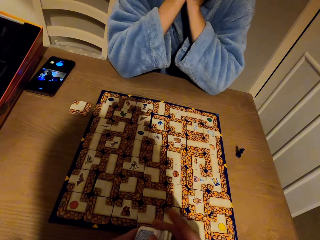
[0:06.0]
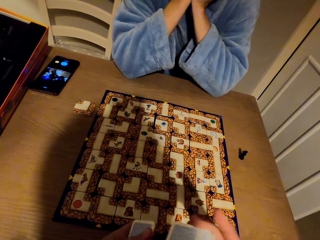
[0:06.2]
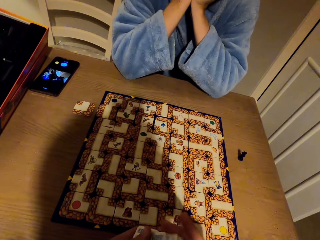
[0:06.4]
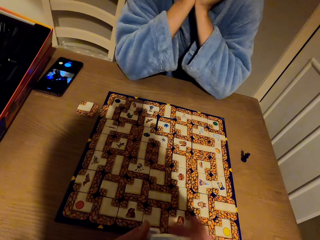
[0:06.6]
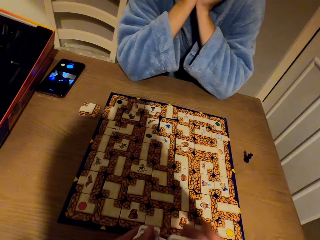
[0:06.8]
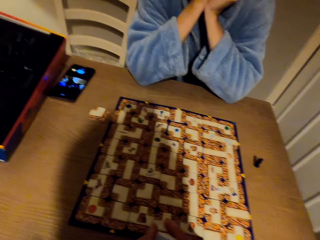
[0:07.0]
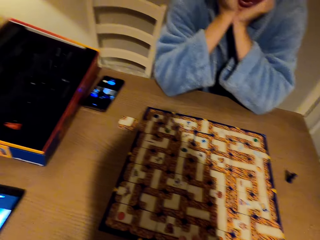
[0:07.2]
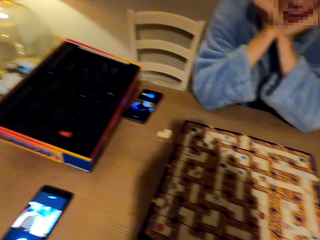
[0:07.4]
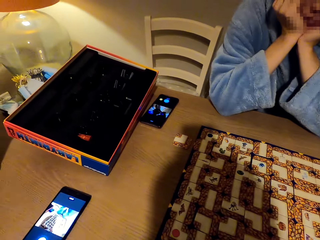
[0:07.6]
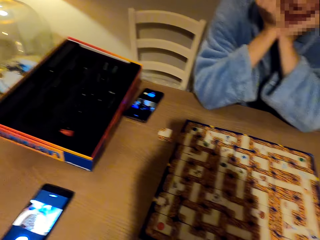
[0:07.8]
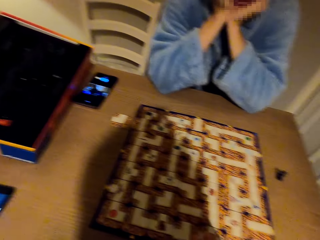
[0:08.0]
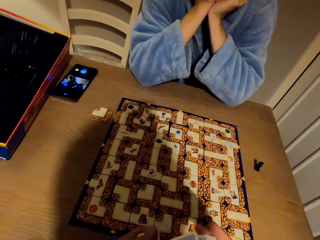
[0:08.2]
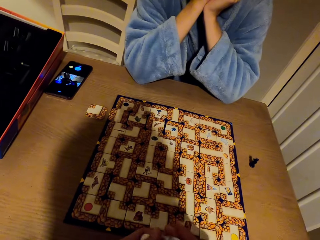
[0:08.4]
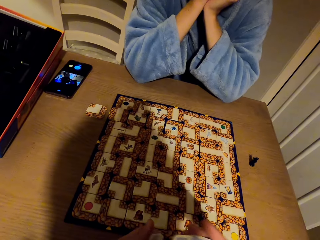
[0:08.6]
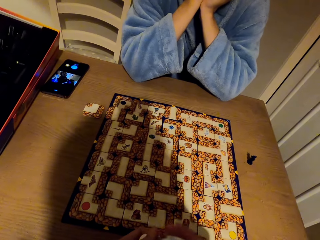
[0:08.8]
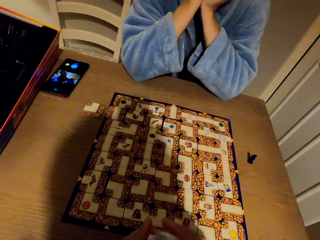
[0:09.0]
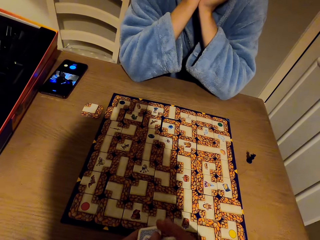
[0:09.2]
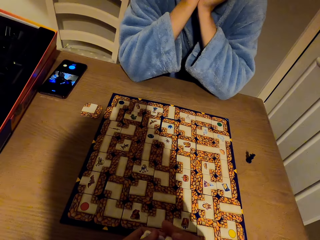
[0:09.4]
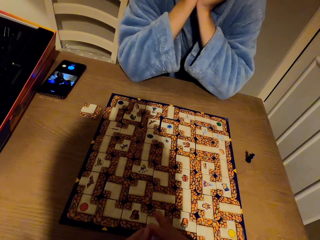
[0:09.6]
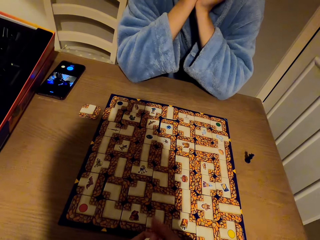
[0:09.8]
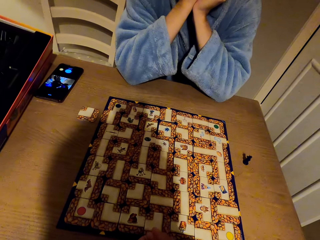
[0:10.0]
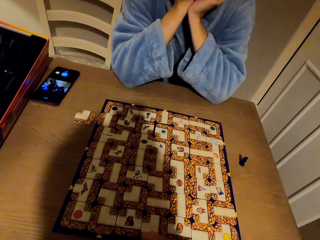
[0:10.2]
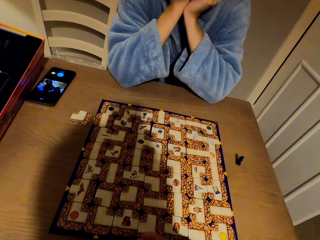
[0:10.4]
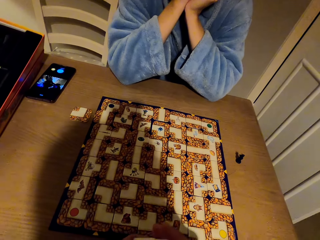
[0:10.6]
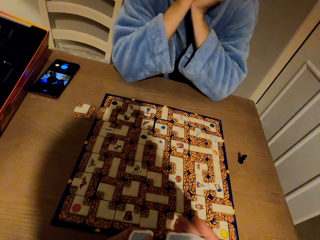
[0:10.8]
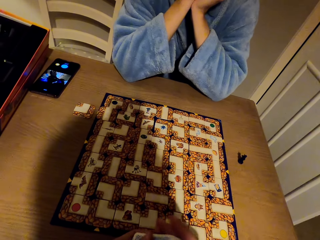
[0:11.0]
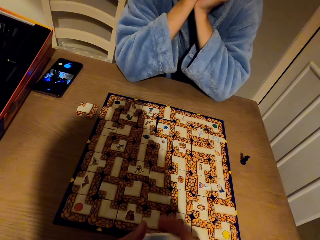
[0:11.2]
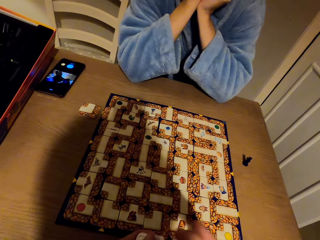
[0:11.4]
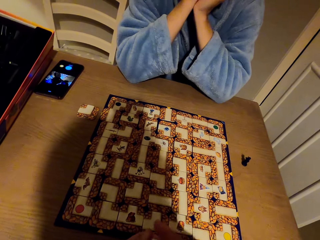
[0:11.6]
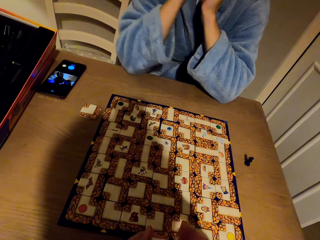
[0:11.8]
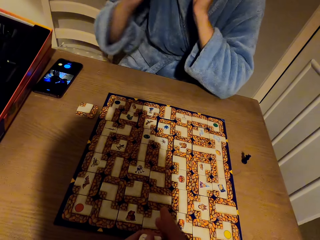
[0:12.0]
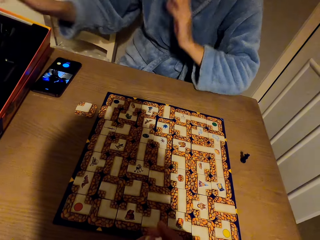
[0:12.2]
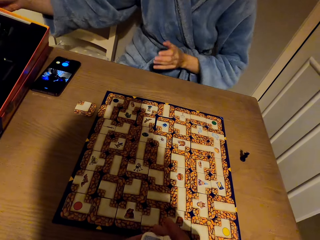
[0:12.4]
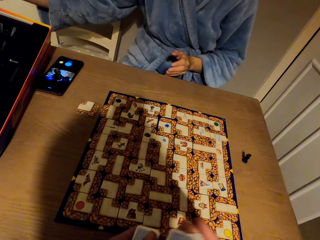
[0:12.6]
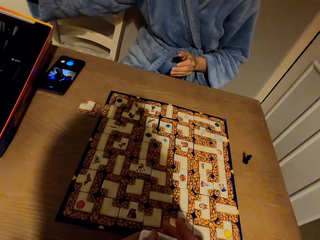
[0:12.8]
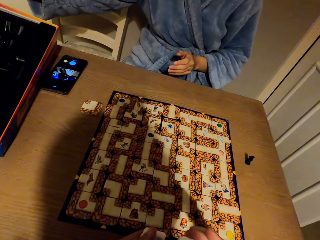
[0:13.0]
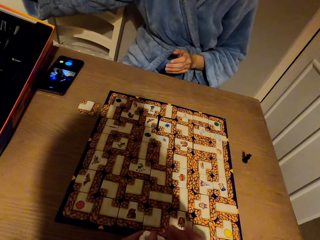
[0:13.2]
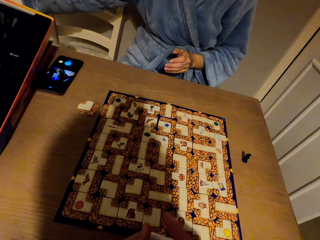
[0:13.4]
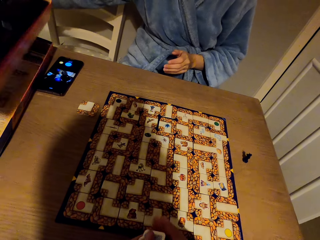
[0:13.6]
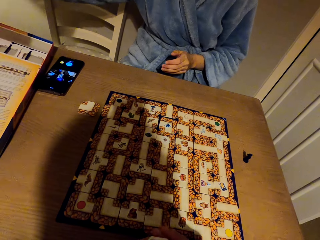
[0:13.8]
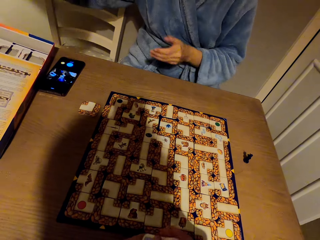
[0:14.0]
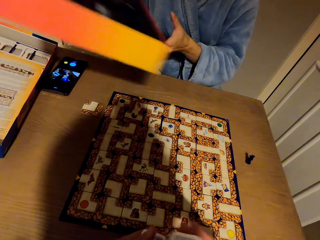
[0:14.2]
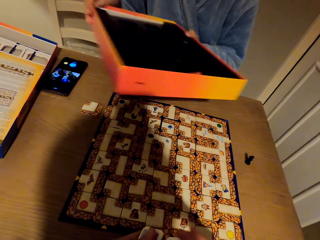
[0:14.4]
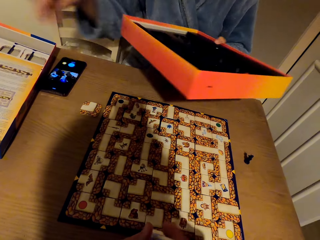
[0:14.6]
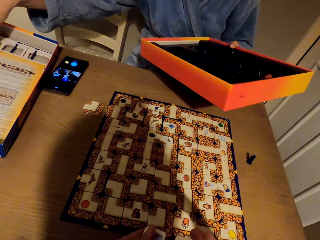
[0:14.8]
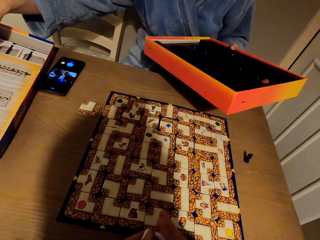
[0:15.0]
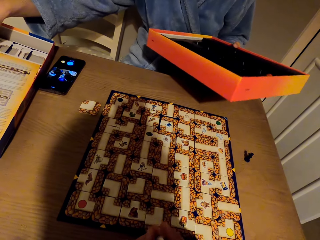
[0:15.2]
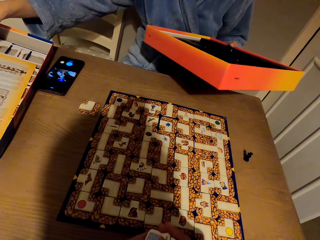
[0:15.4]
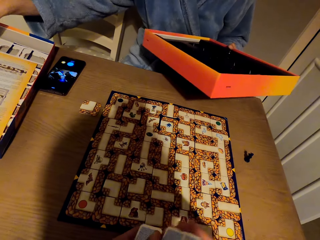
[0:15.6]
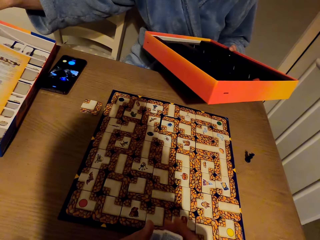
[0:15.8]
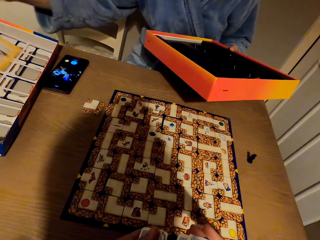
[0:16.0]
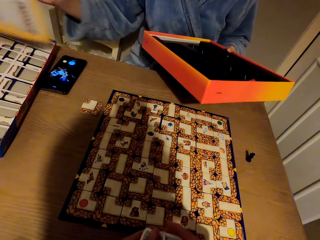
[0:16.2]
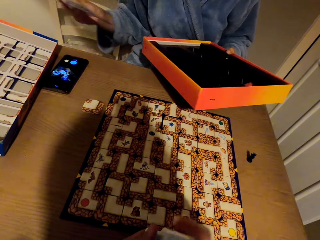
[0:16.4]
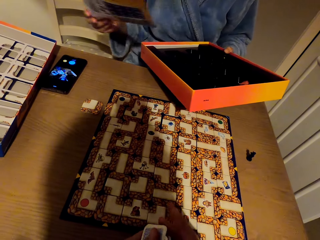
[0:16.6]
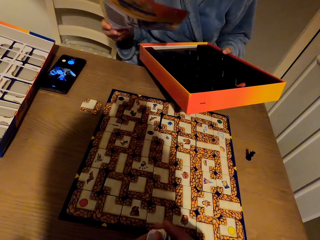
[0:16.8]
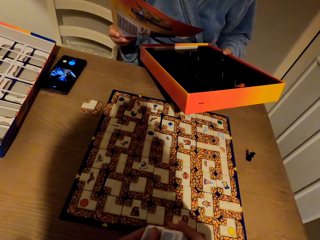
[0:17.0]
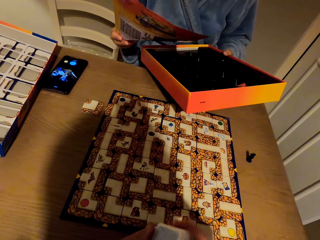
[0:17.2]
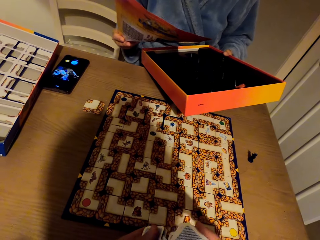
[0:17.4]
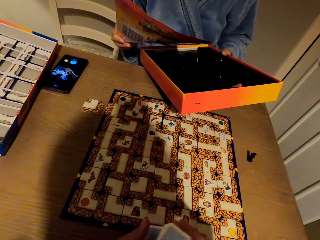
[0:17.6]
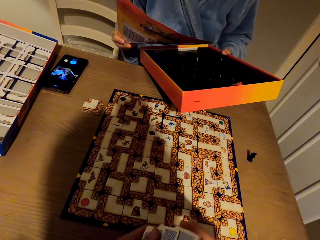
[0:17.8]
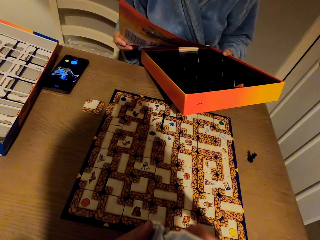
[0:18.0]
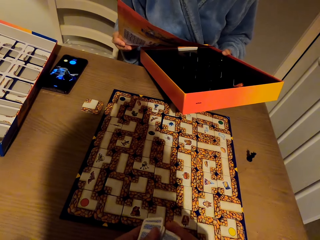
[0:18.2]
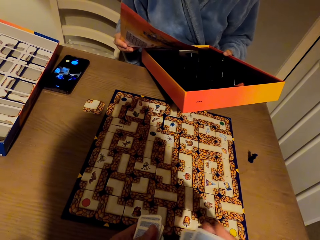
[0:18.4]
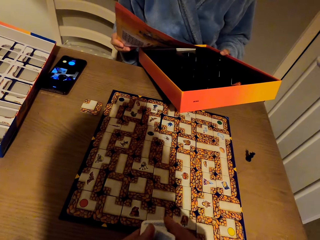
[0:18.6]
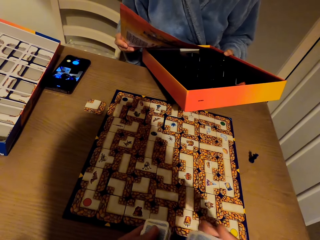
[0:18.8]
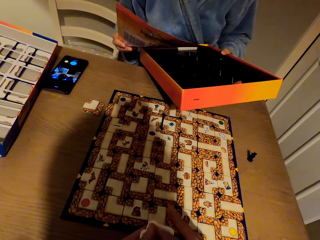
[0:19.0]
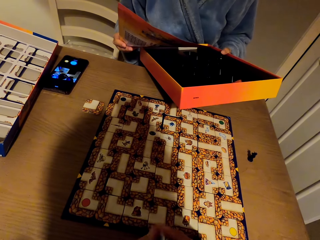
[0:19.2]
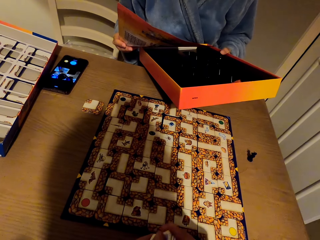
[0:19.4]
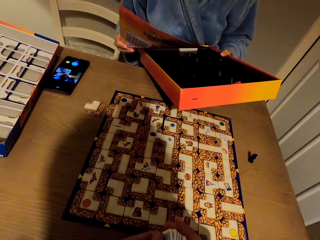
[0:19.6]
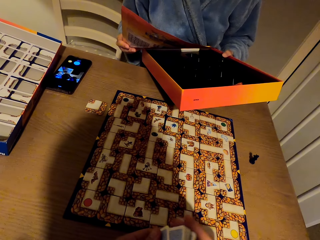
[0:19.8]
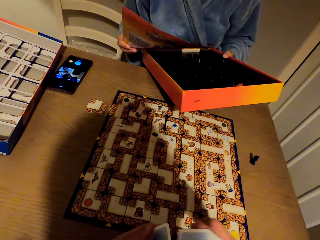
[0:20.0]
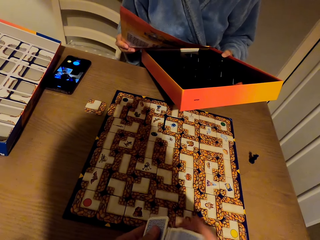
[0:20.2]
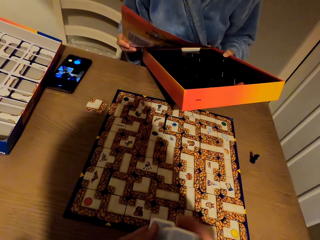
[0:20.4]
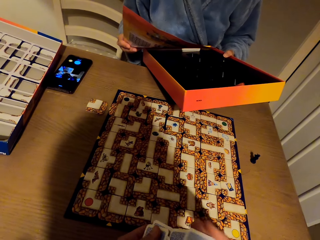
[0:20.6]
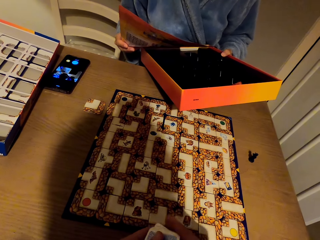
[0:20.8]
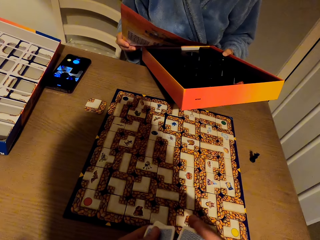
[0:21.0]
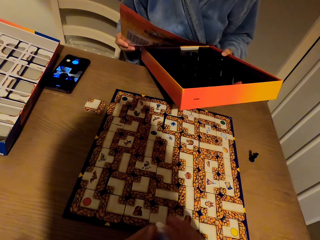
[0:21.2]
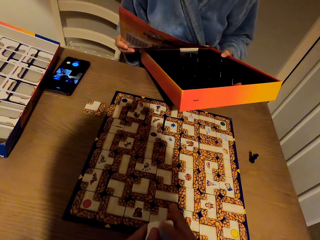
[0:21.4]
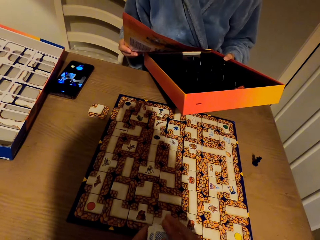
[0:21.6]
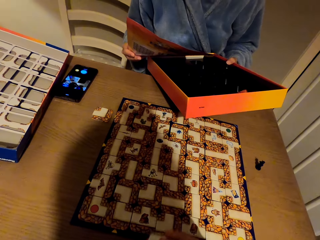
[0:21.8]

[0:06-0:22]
A person leans on the table and stares at the labyrinth board game. The person picks the box from the table with the right hand and holds the box on the left hand. The person picks the paper or manual from the box with the right hand and stares at the manual.

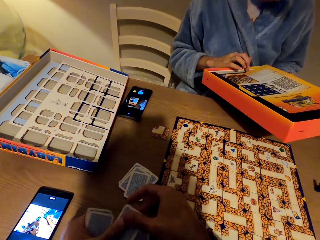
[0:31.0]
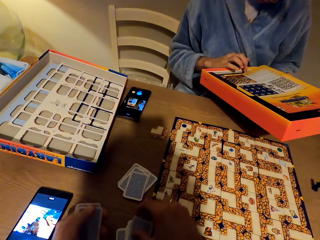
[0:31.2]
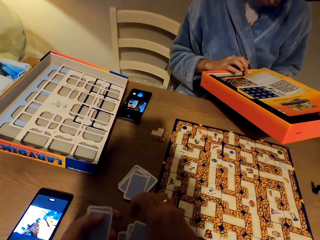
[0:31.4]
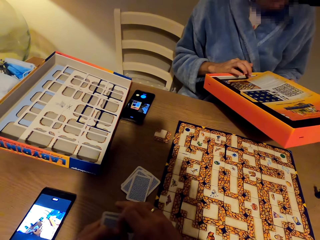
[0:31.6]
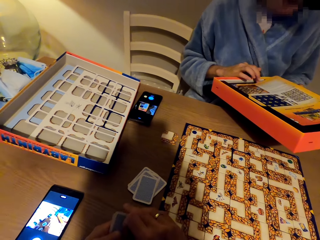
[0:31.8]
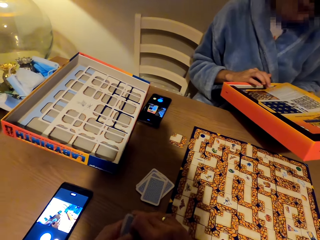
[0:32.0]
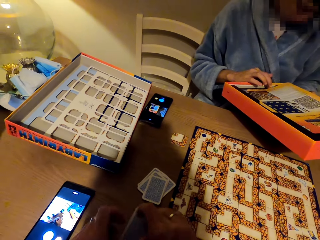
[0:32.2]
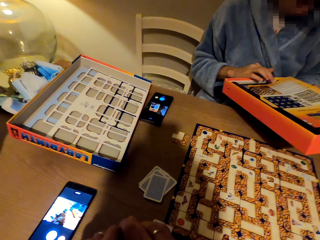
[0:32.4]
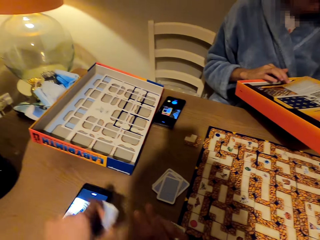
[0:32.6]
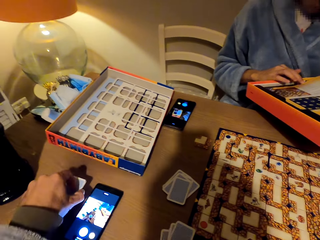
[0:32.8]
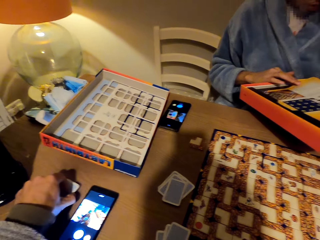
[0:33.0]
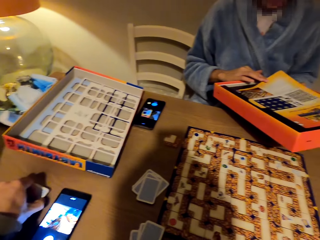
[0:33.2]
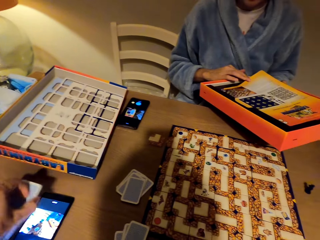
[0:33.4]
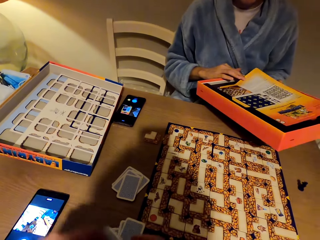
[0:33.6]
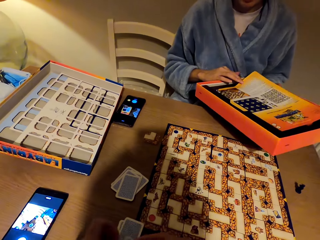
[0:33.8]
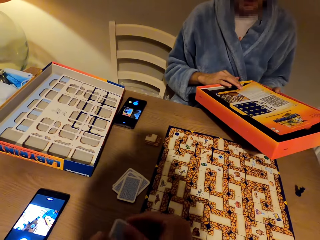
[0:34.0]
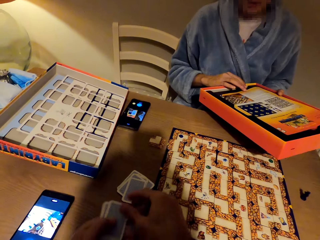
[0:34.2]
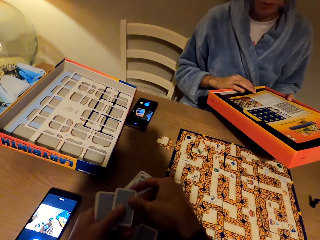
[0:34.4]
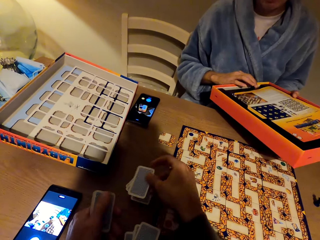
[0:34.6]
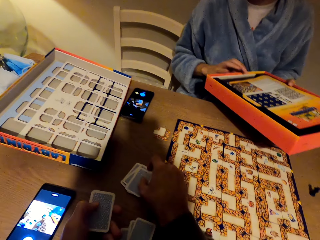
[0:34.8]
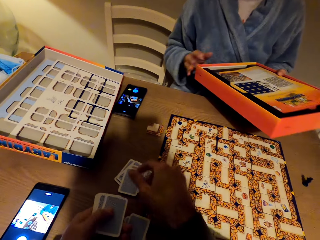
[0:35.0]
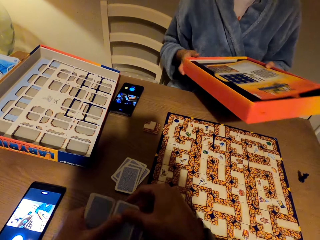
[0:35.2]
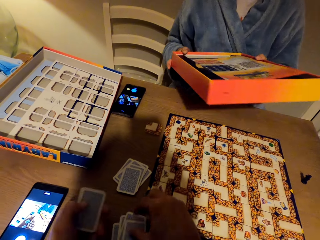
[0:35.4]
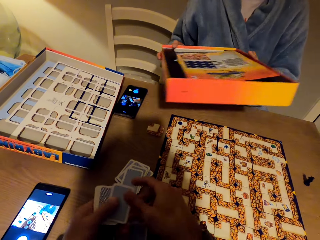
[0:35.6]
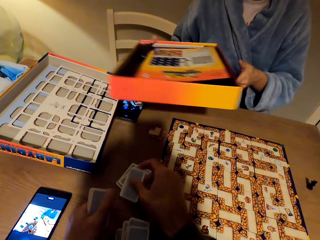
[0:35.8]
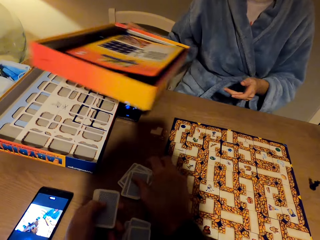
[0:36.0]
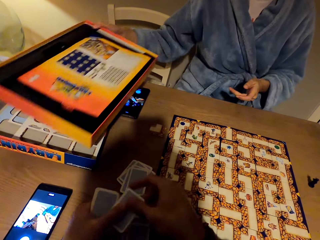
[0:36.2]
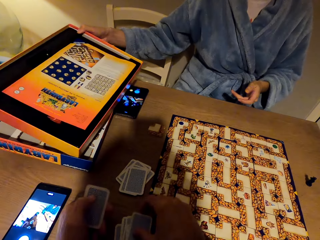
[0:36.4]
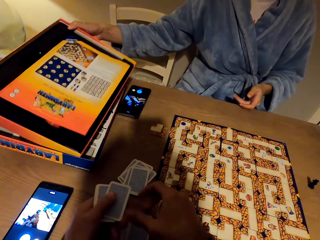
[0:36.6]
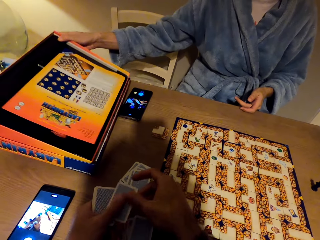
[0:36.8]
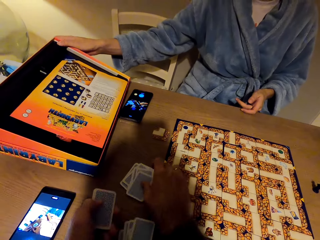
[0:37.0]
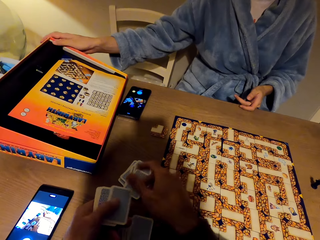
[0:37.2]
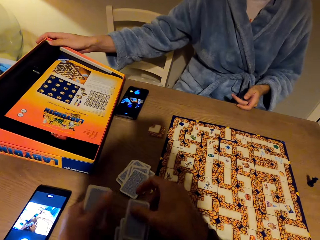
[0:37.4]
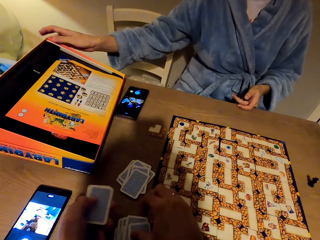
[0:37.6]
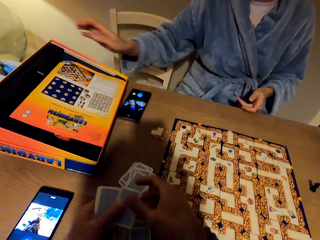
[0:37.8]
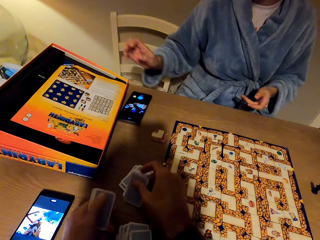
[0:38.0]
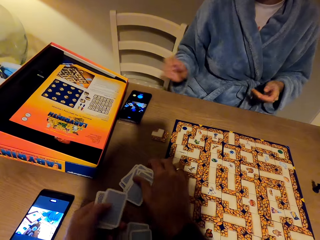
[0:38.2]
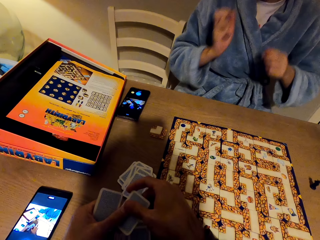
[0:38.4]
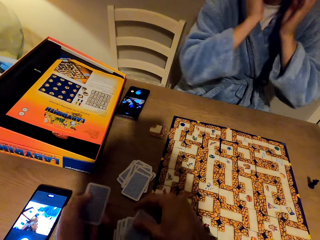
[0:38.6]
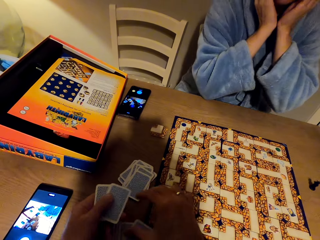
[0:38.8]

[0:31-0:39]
The camera wearer adjusts the cards. They share the cards. A person returns the box to the table with the right hand.
